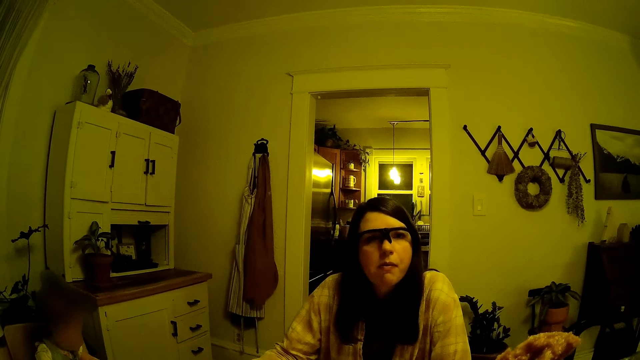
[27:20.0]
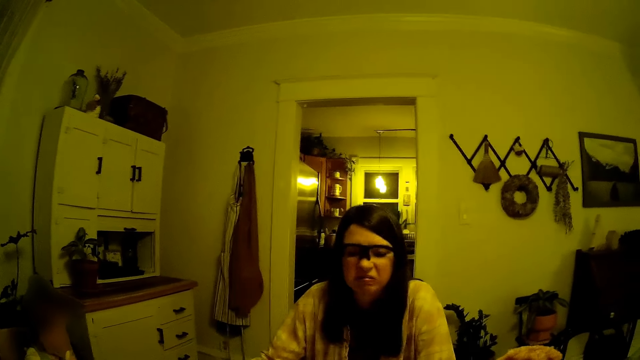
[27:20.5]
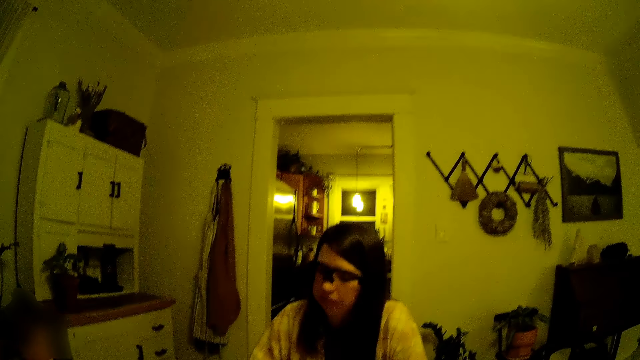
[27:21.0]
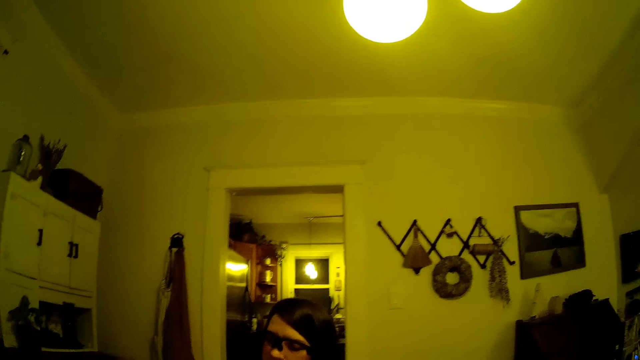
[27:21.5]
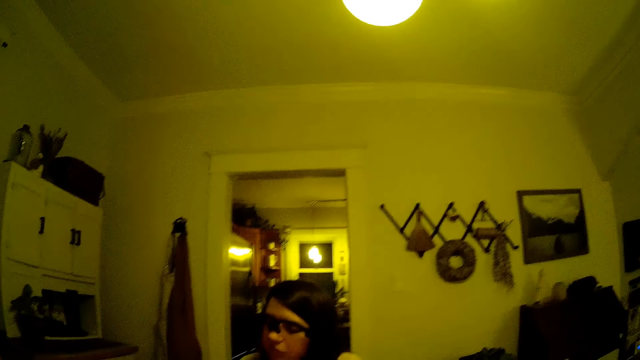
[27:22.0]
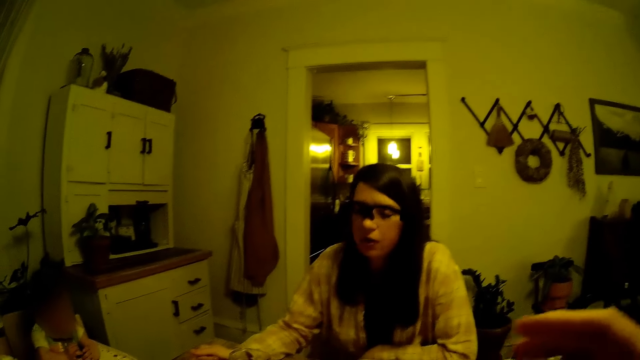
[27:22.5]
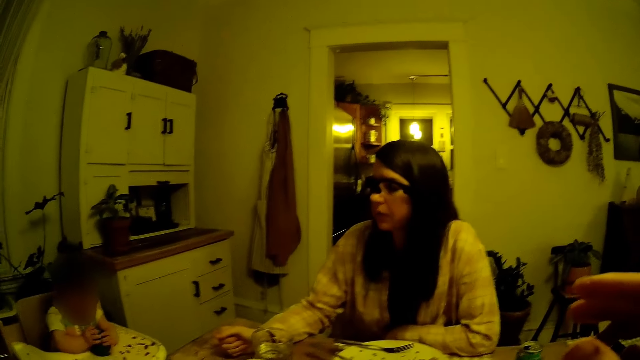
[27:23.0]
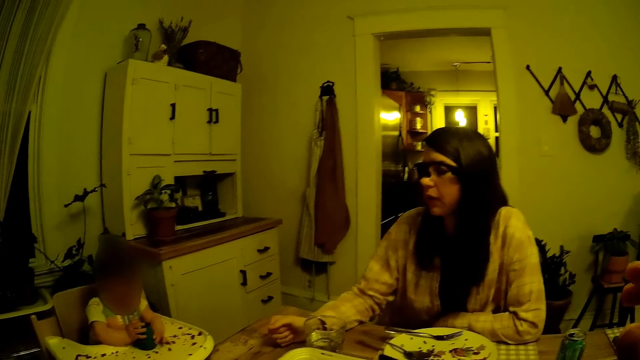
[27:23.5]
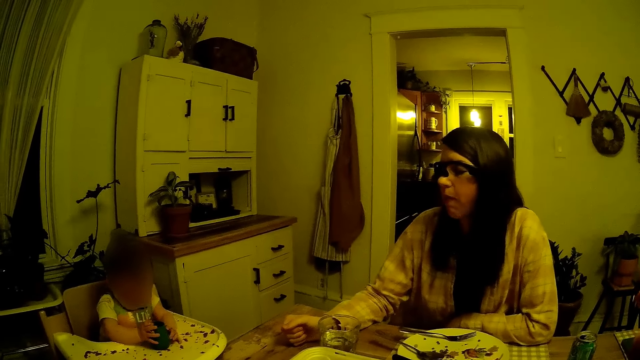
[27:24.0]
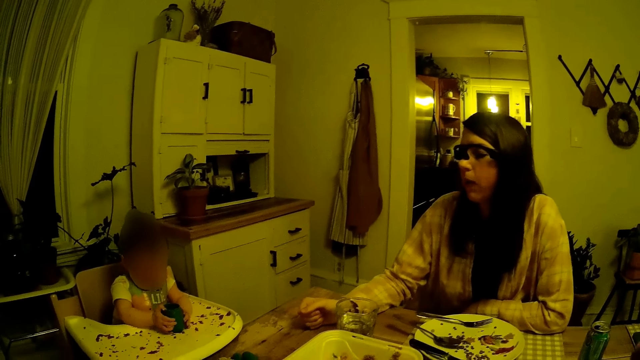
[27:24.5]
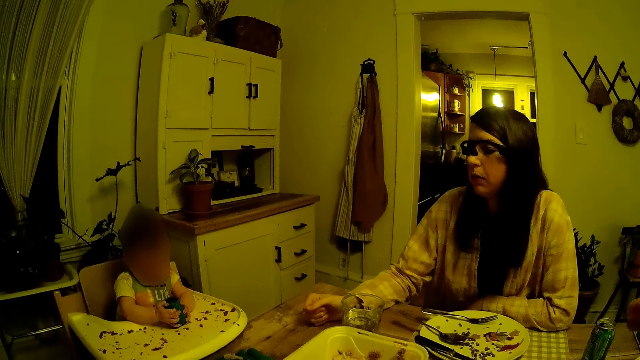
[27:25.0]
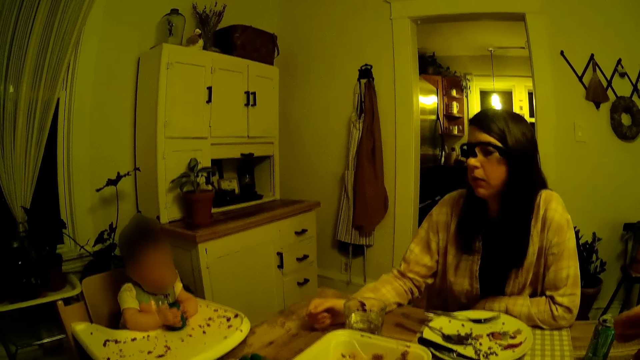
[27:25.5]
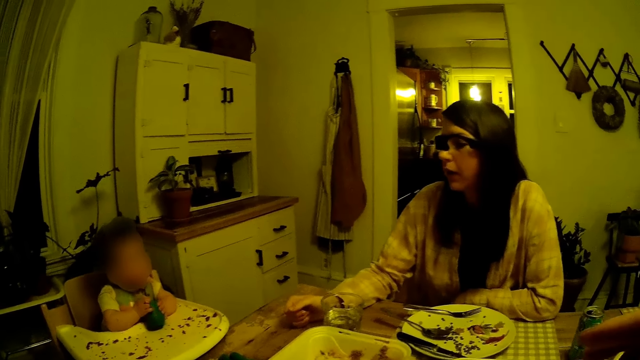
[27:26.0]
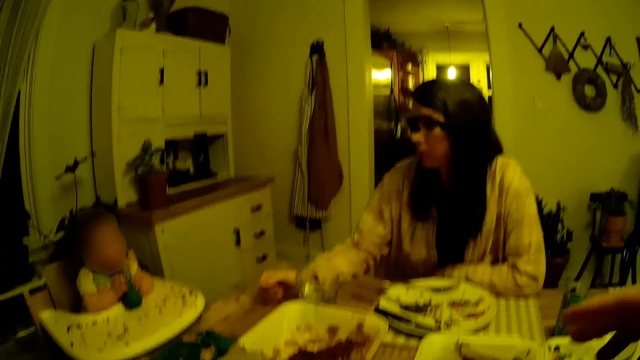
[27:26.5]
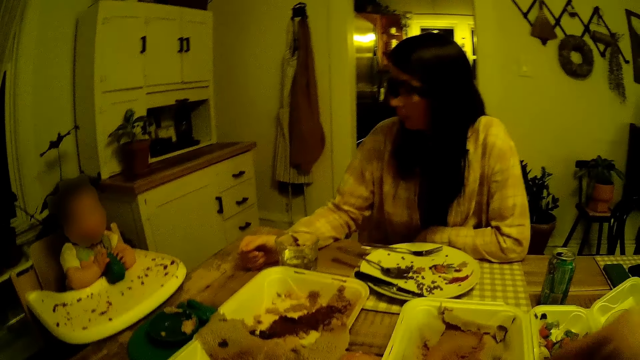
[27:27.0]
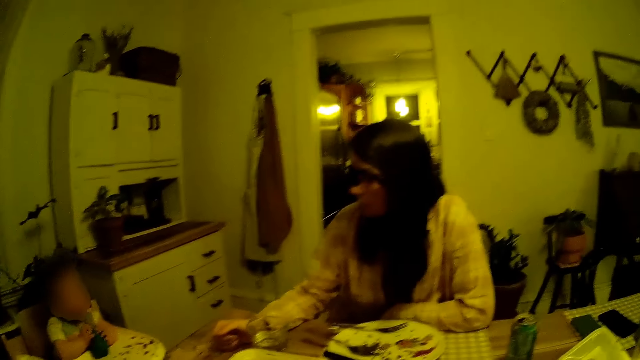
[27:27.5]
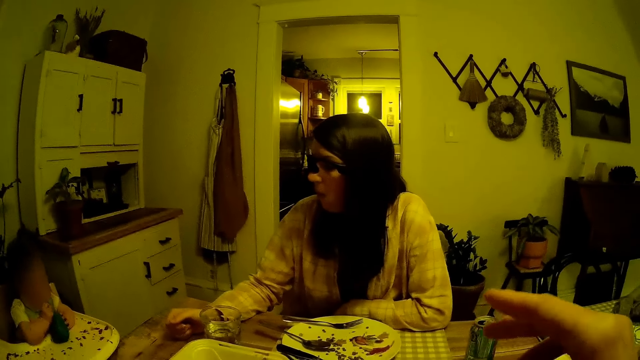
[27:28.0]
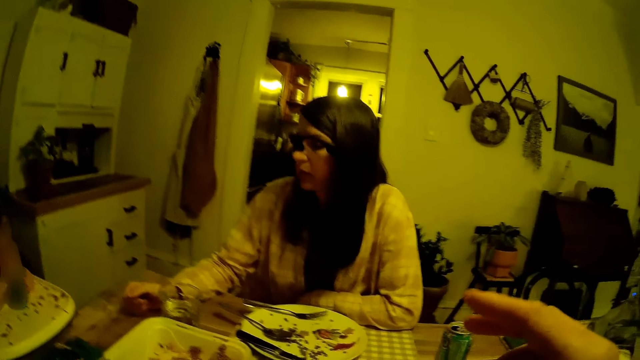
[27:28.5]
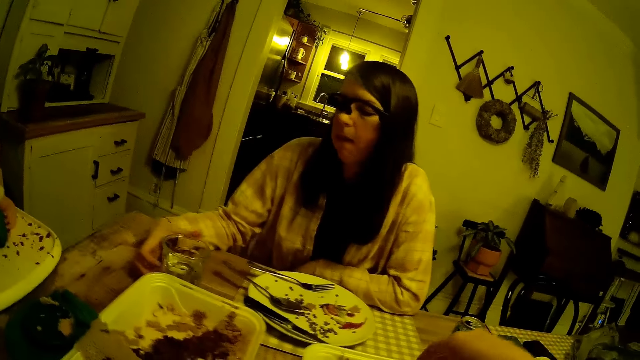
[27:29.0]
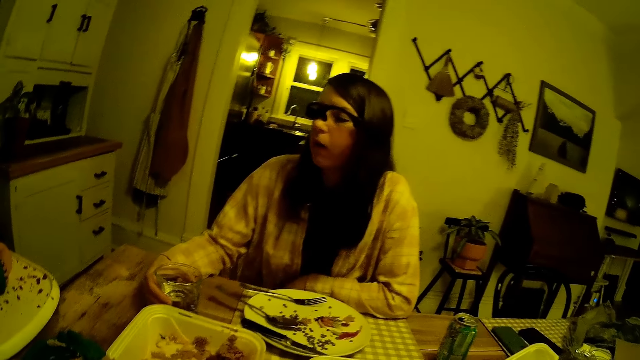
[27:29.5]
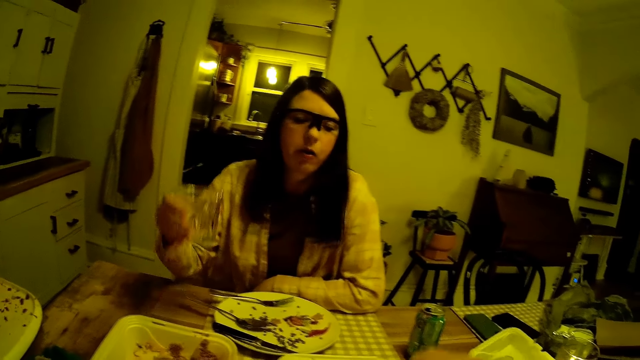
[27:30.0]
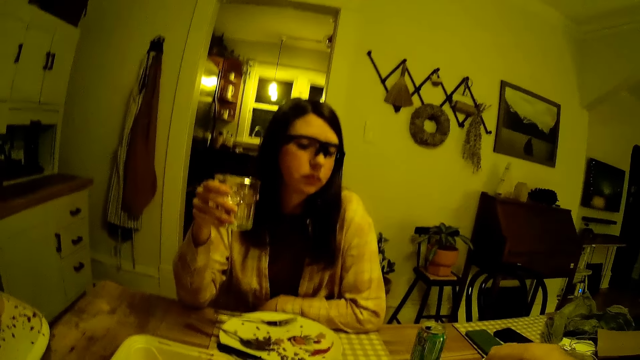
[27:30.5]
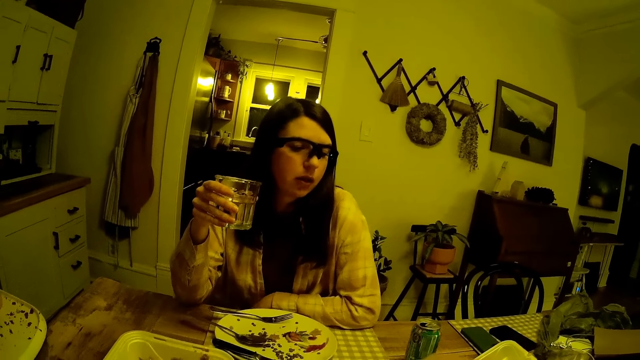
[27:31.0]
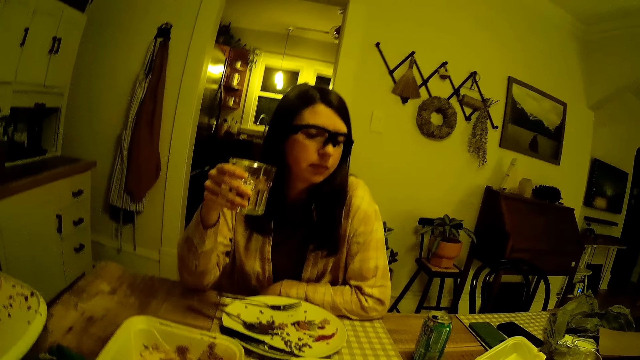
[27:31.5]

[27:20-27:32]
A woman nods her head. The woman looks at a baby. The woman picks up the glass of water from the table with her right hand.

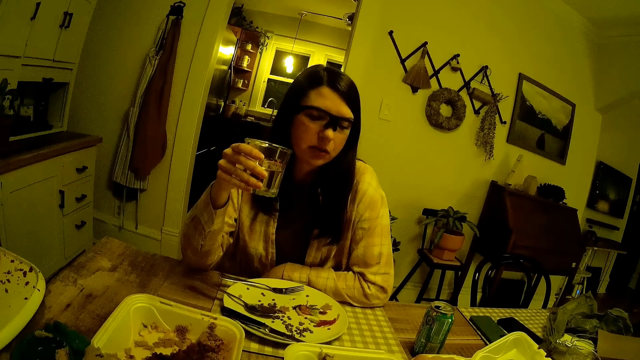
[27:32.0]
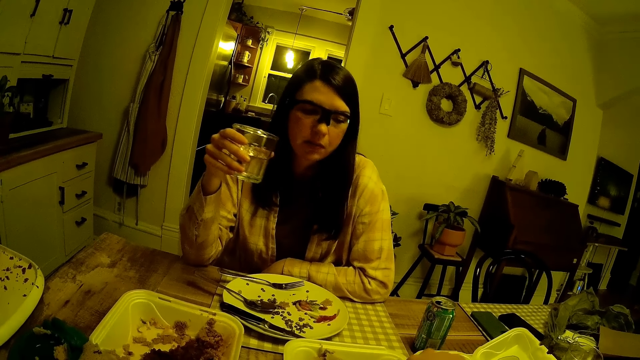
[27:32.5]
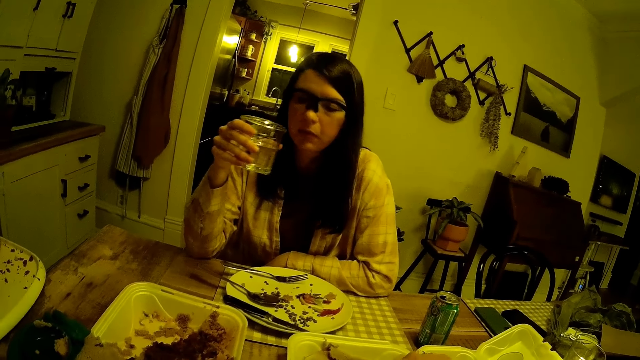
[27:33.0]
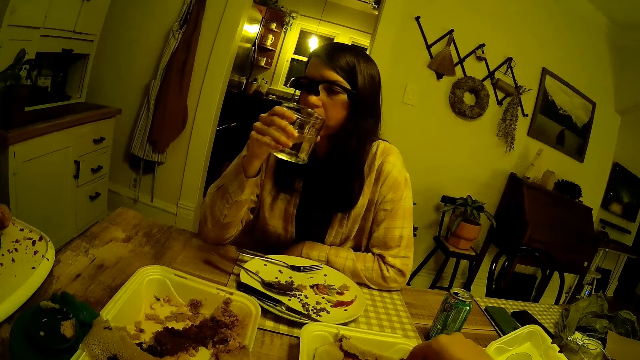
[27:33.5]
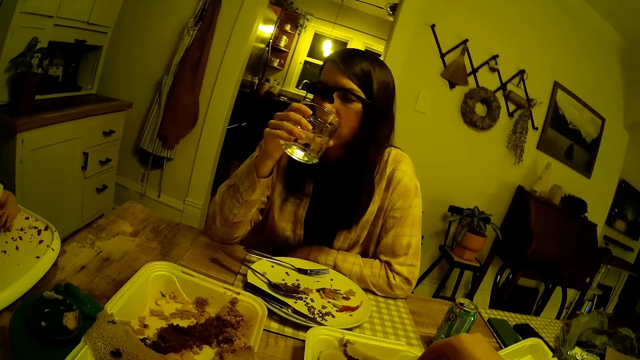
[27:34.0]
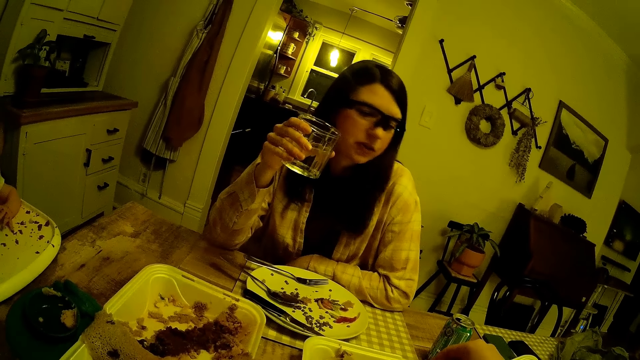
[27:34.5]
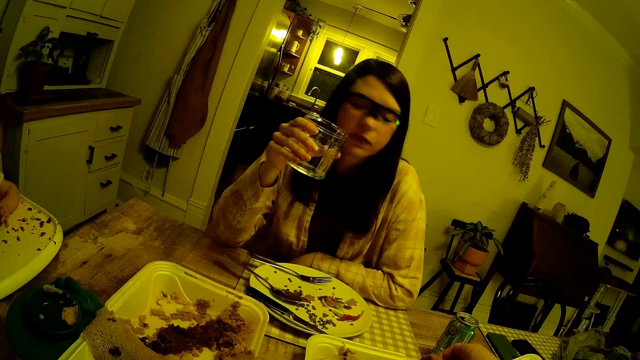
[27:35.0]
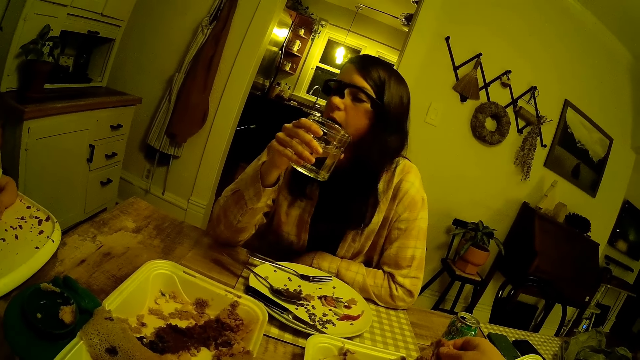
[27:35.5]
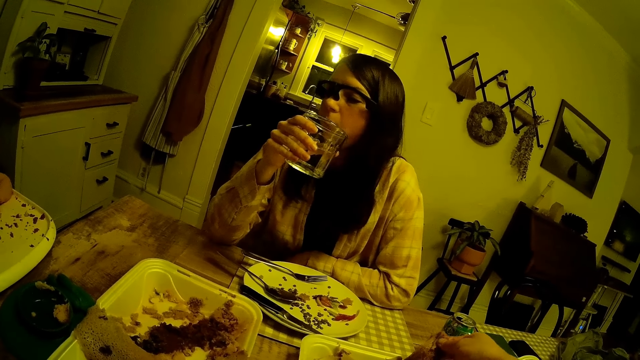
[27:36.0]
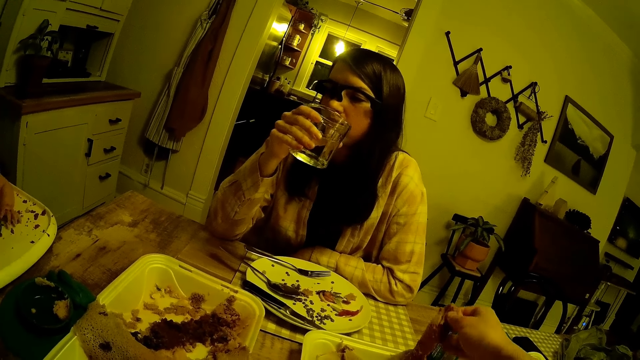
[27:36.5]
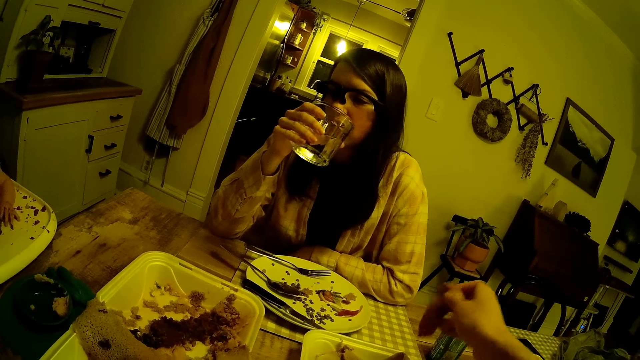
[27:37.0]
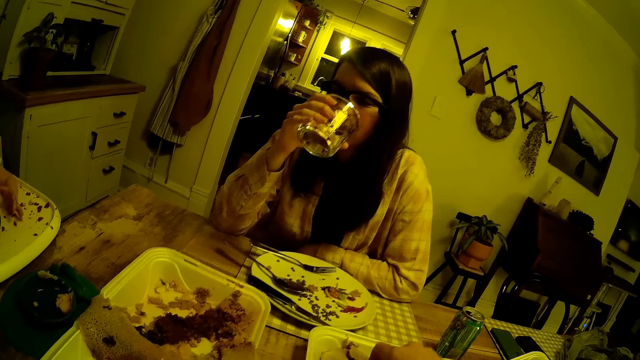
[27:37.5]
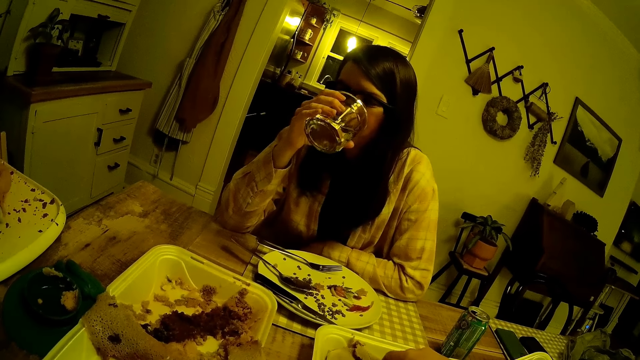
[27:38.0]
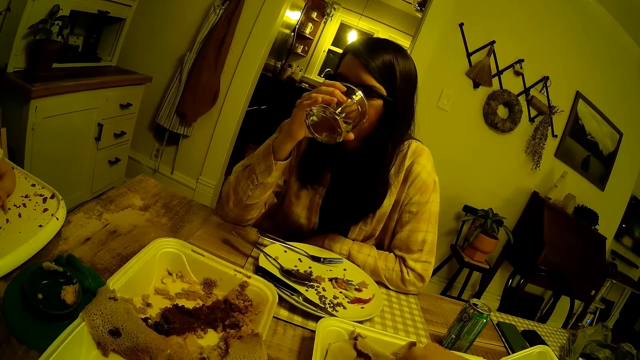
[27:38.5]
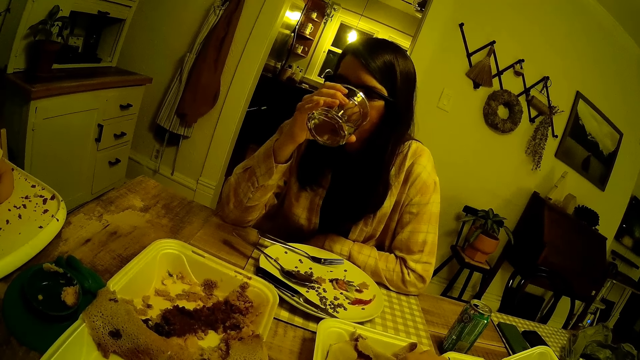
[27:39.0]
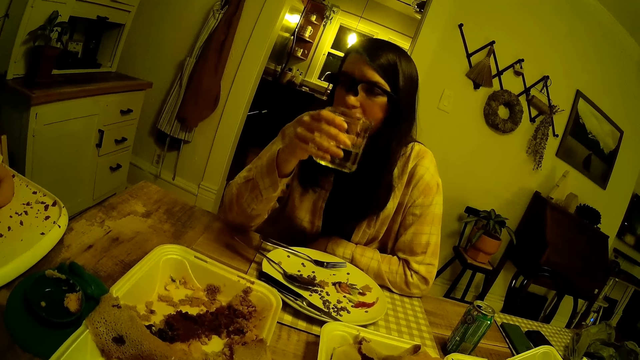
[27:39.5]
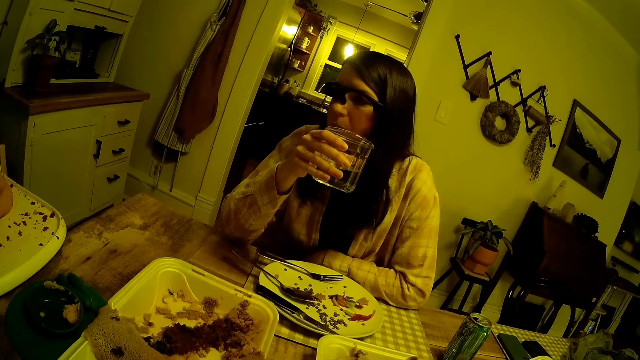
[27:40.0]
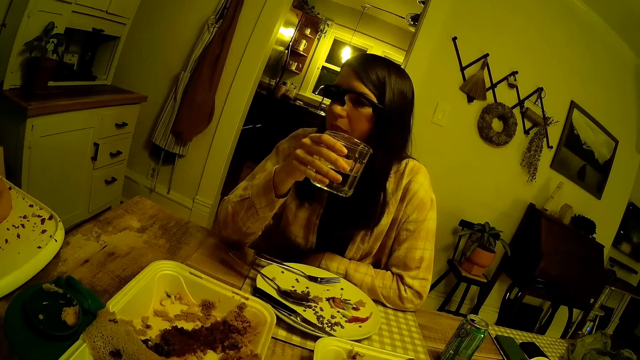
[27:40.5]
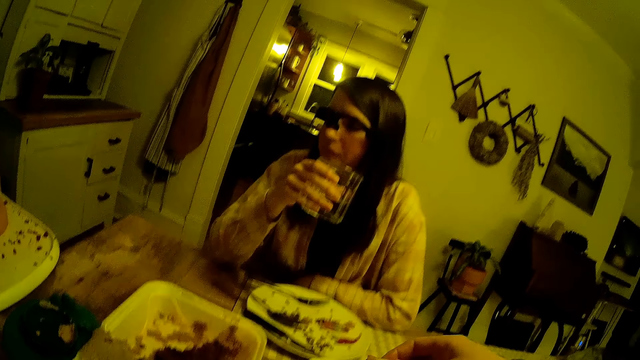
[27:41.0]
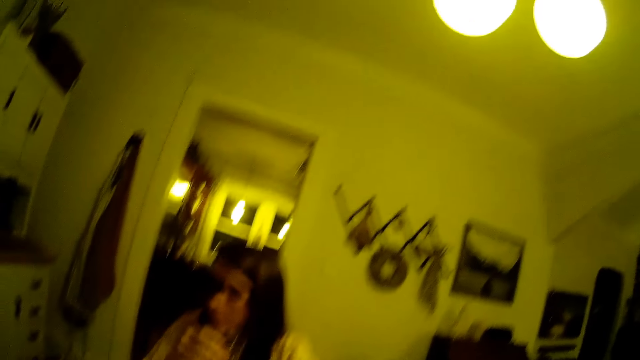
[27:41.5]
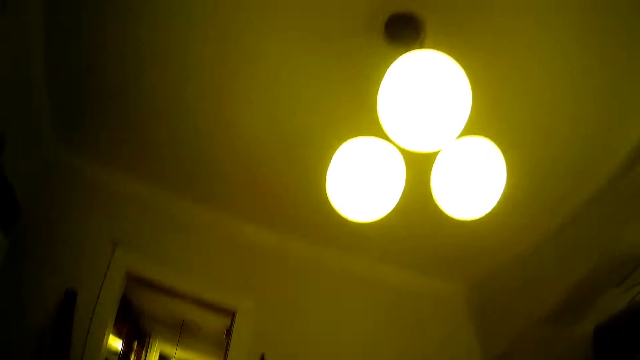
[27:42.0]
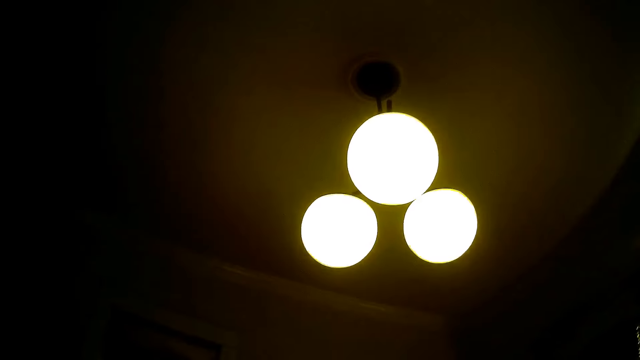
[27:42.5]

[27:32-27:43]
The camera wearer cuts from the piece of pancake in the plate on the table with his right hand. A woman drinks from the glass of water in her right hand.
